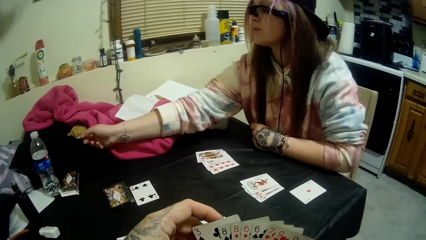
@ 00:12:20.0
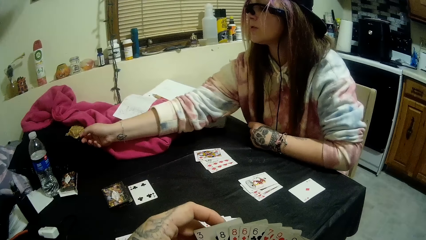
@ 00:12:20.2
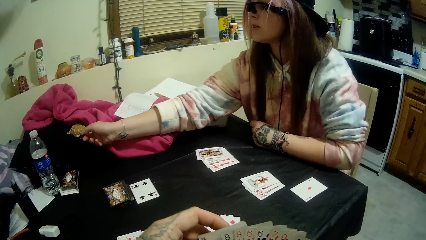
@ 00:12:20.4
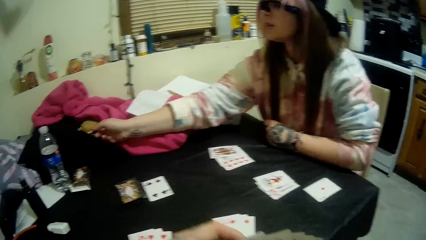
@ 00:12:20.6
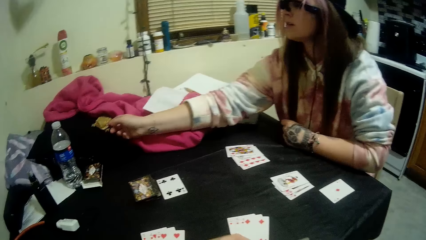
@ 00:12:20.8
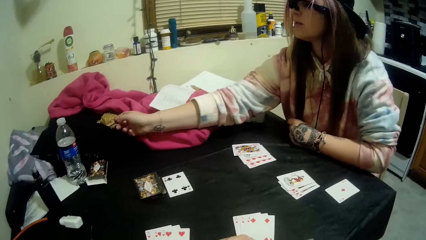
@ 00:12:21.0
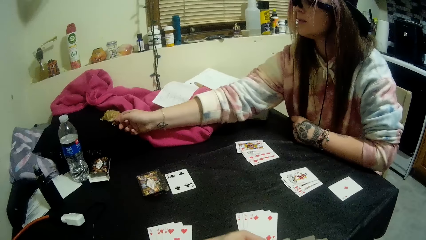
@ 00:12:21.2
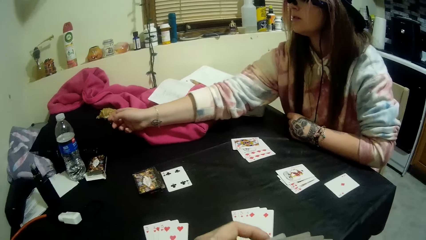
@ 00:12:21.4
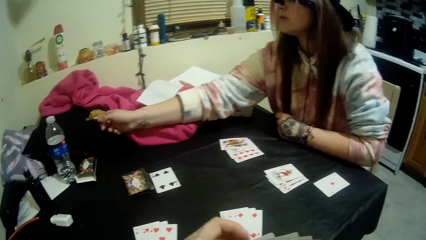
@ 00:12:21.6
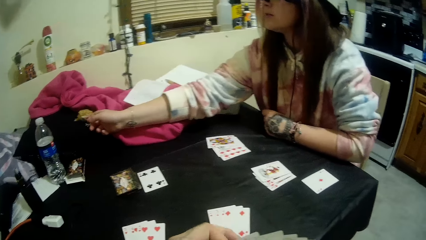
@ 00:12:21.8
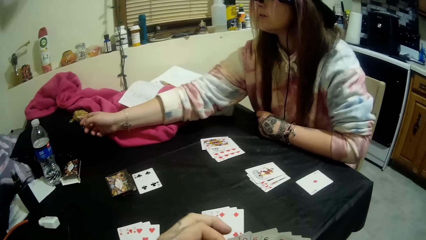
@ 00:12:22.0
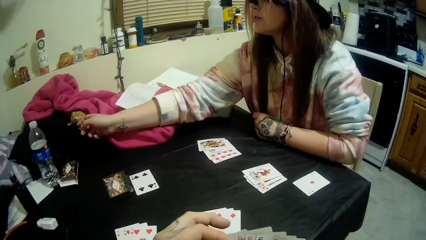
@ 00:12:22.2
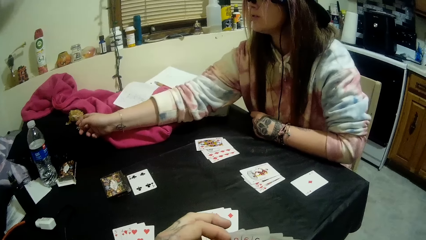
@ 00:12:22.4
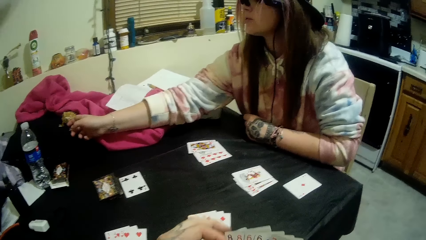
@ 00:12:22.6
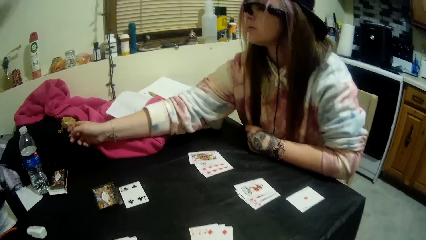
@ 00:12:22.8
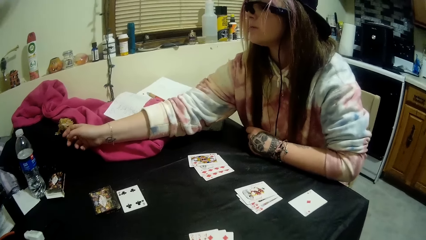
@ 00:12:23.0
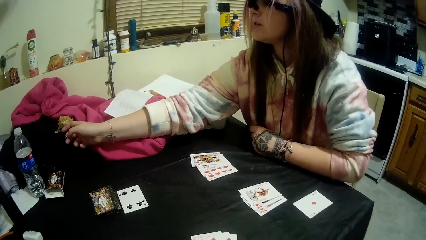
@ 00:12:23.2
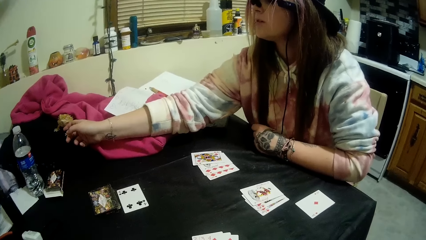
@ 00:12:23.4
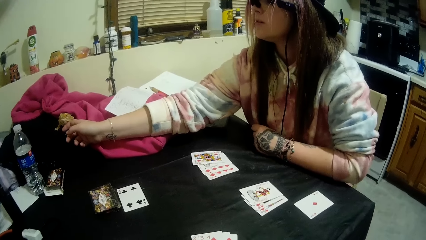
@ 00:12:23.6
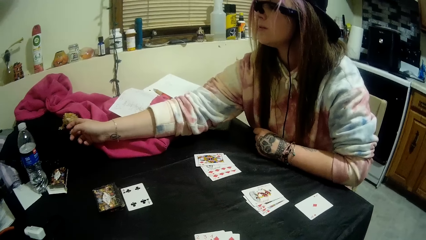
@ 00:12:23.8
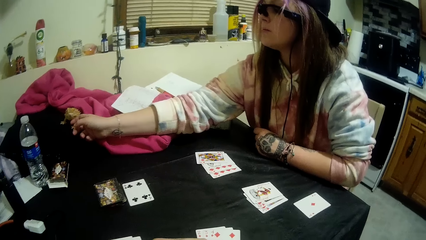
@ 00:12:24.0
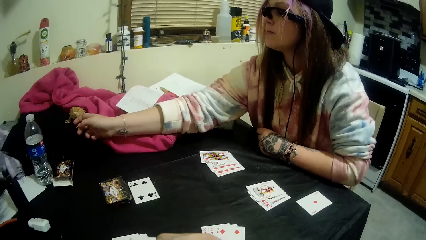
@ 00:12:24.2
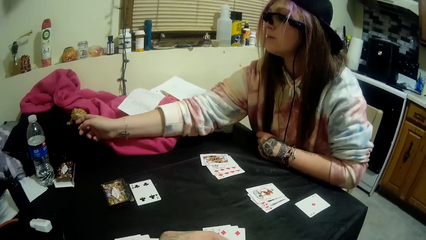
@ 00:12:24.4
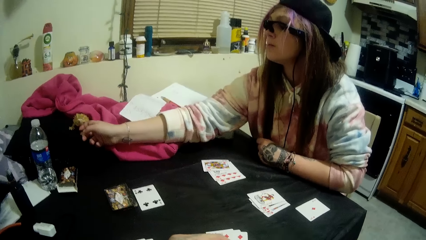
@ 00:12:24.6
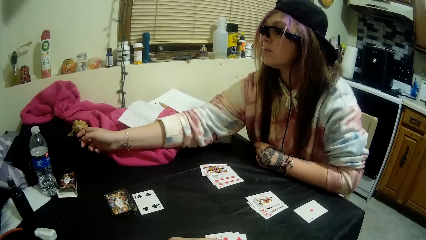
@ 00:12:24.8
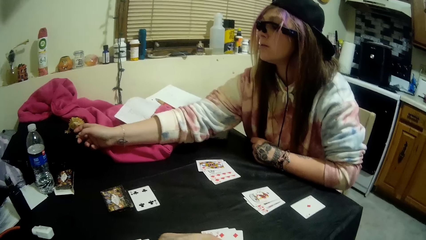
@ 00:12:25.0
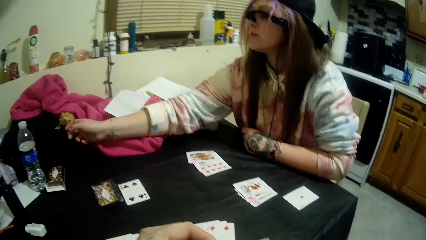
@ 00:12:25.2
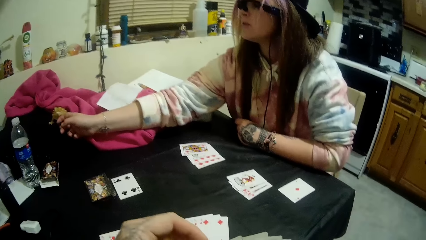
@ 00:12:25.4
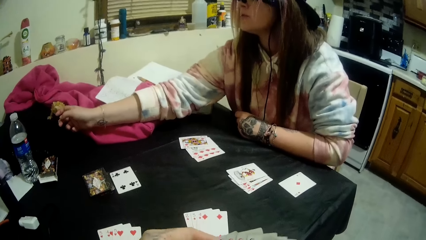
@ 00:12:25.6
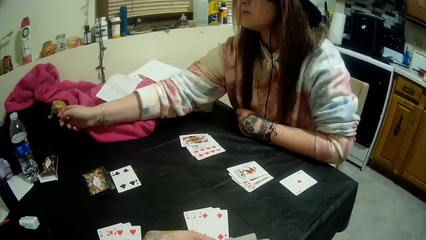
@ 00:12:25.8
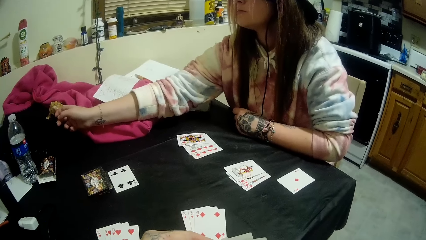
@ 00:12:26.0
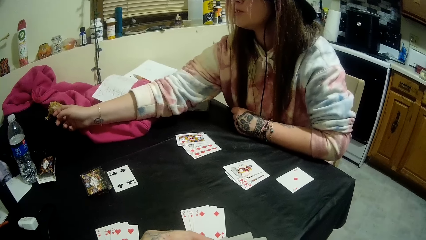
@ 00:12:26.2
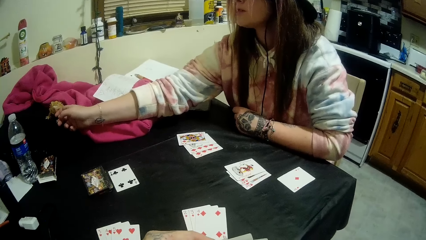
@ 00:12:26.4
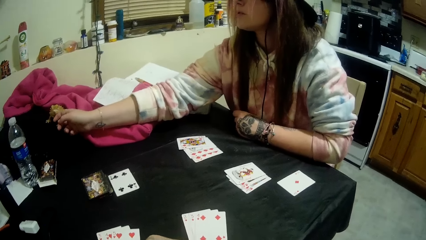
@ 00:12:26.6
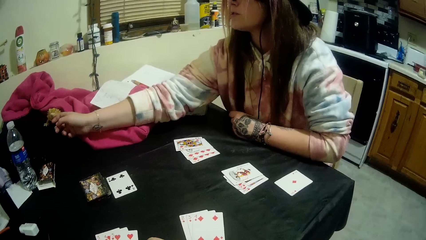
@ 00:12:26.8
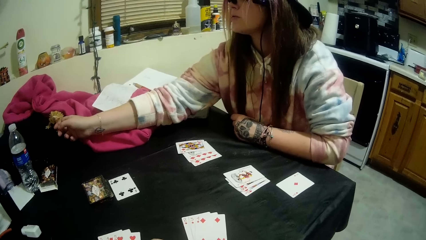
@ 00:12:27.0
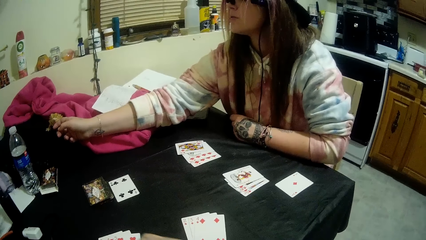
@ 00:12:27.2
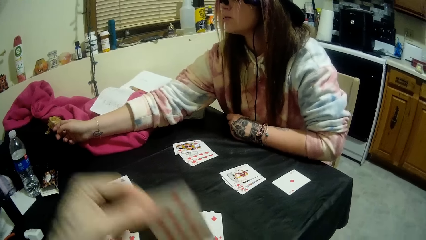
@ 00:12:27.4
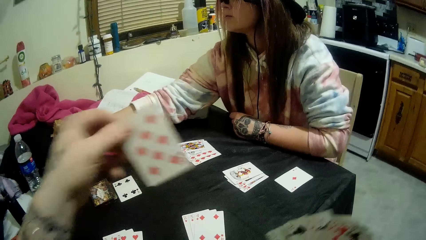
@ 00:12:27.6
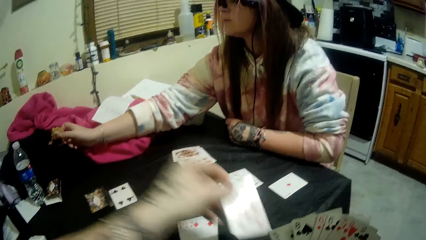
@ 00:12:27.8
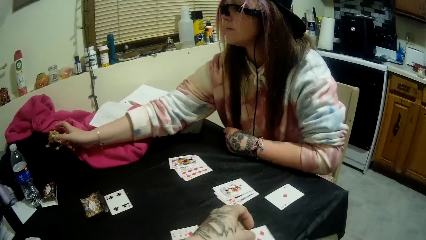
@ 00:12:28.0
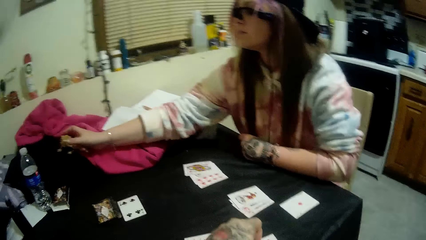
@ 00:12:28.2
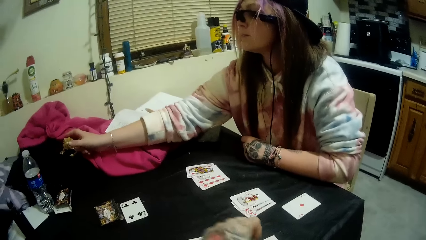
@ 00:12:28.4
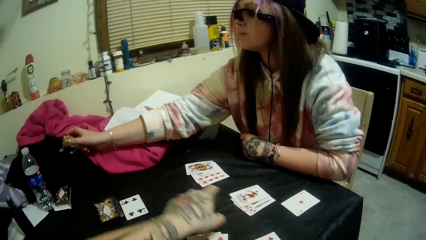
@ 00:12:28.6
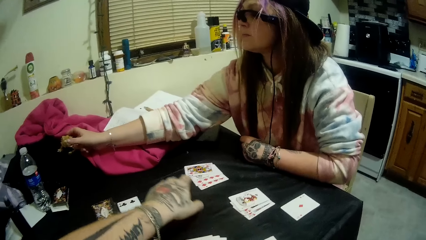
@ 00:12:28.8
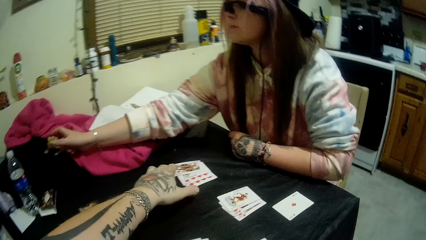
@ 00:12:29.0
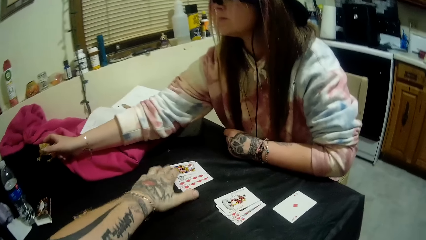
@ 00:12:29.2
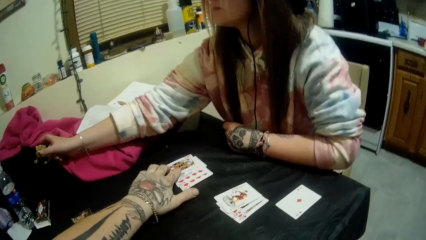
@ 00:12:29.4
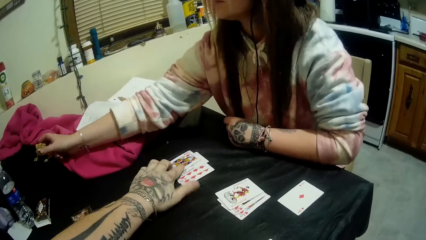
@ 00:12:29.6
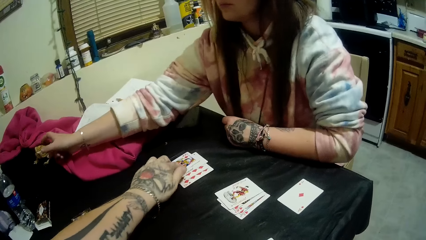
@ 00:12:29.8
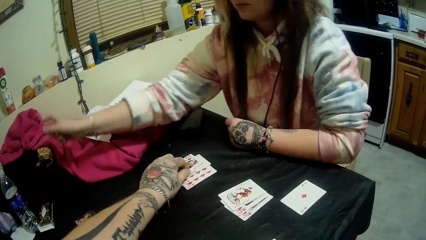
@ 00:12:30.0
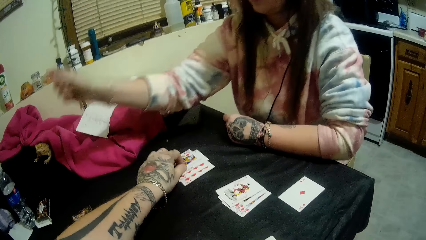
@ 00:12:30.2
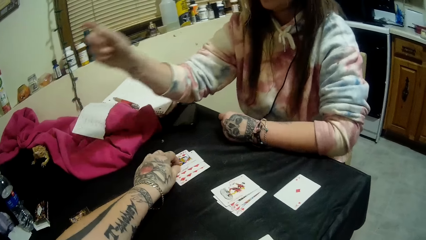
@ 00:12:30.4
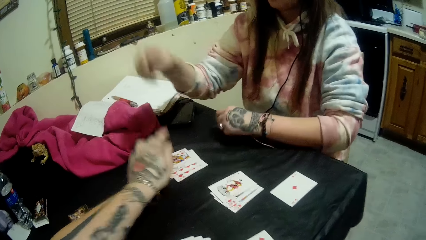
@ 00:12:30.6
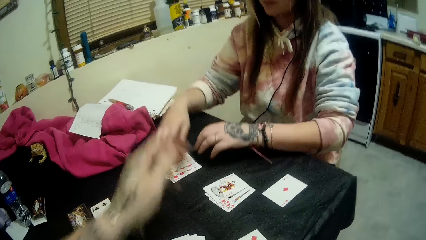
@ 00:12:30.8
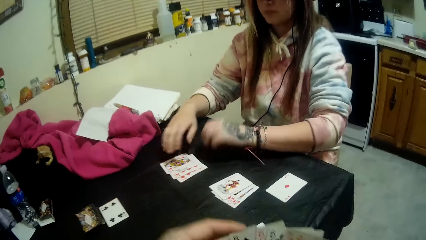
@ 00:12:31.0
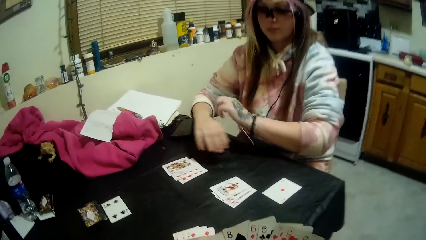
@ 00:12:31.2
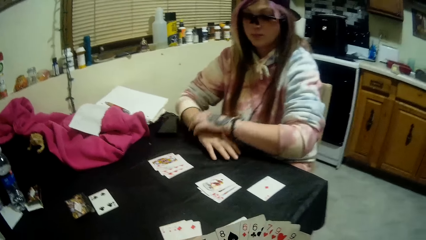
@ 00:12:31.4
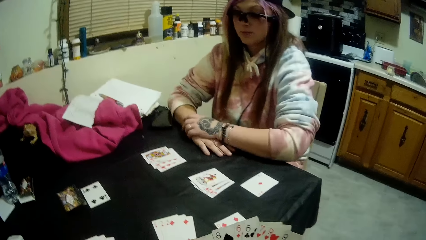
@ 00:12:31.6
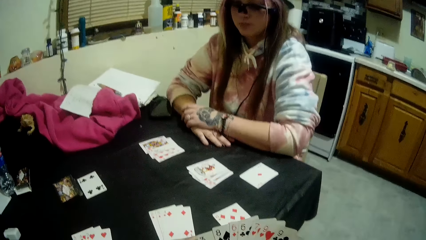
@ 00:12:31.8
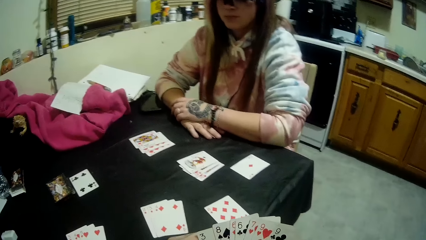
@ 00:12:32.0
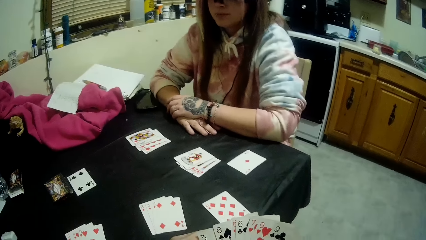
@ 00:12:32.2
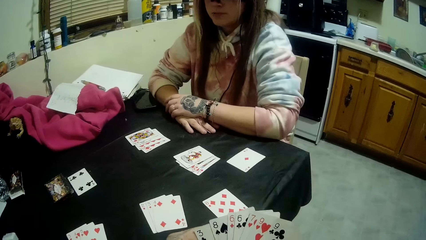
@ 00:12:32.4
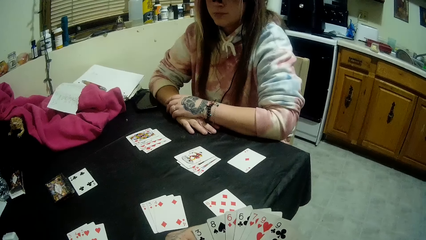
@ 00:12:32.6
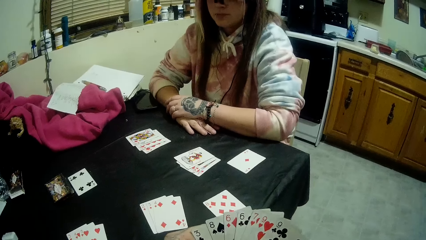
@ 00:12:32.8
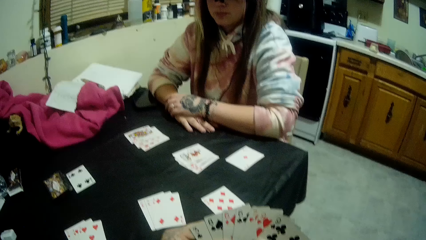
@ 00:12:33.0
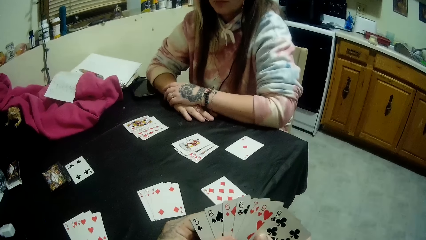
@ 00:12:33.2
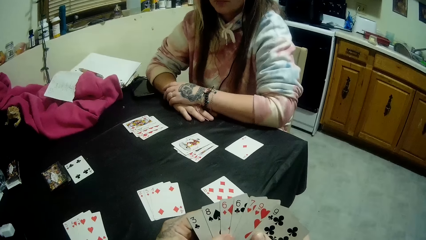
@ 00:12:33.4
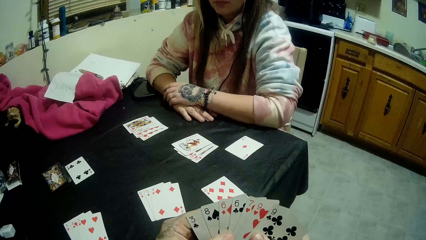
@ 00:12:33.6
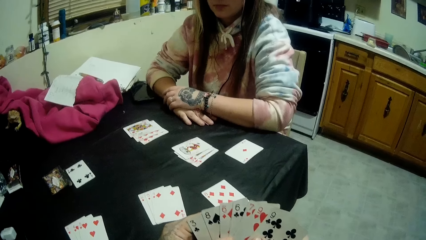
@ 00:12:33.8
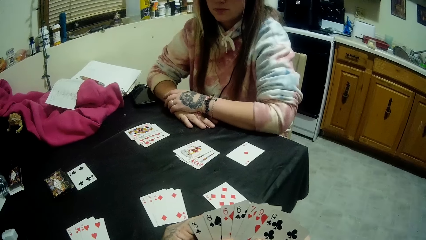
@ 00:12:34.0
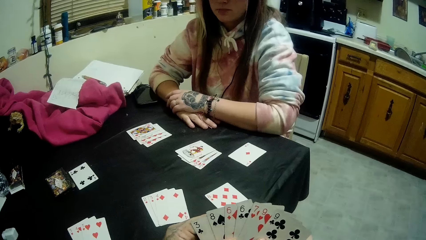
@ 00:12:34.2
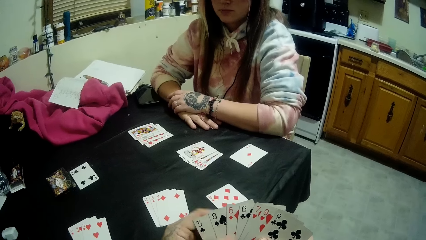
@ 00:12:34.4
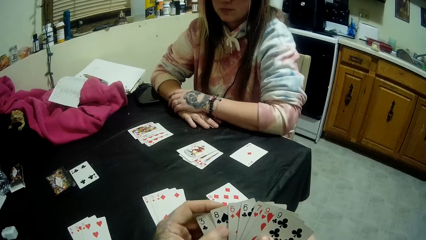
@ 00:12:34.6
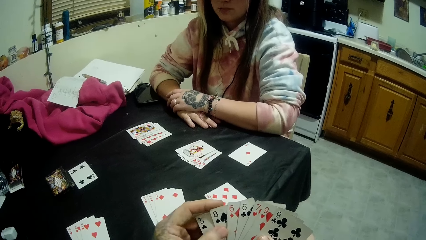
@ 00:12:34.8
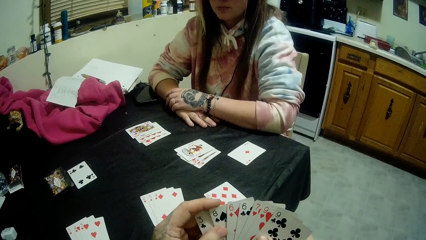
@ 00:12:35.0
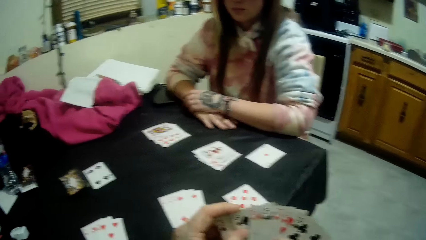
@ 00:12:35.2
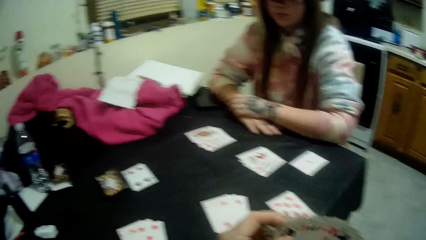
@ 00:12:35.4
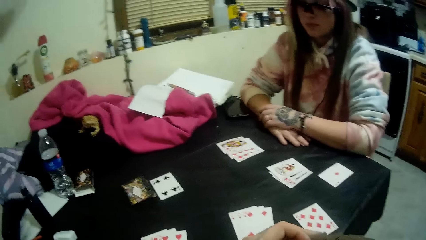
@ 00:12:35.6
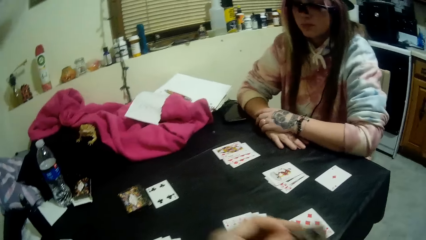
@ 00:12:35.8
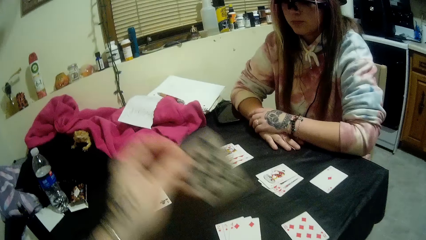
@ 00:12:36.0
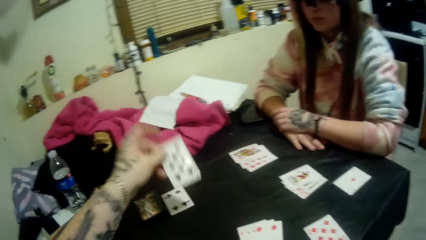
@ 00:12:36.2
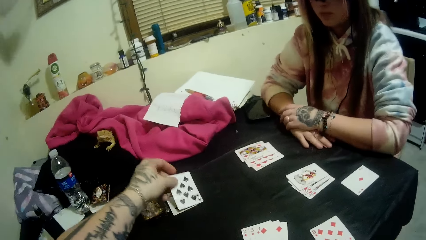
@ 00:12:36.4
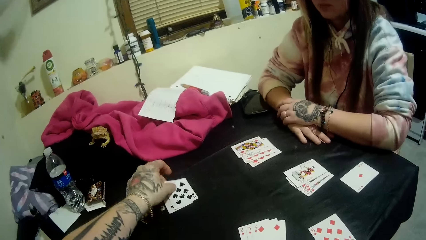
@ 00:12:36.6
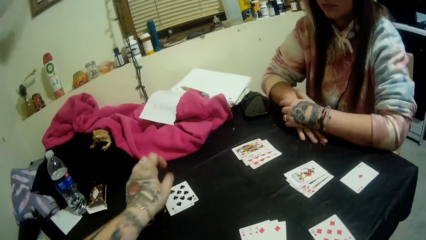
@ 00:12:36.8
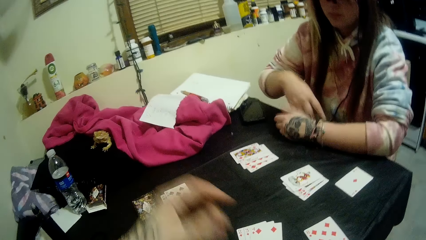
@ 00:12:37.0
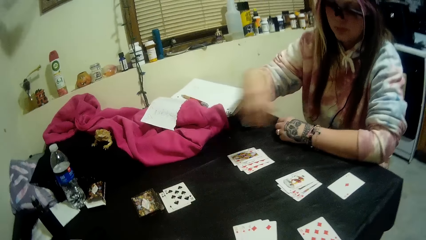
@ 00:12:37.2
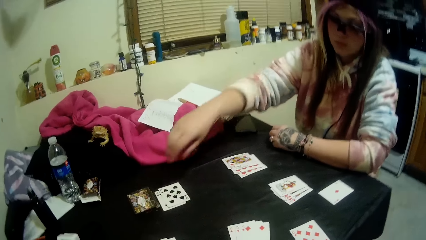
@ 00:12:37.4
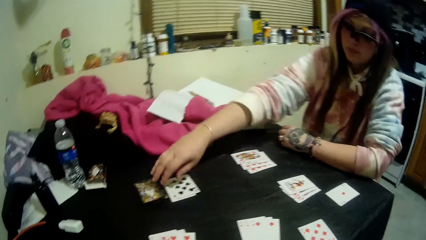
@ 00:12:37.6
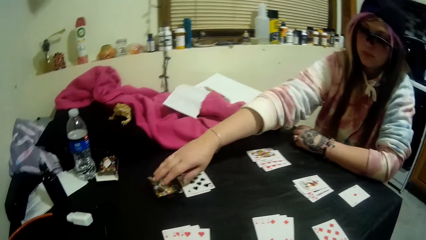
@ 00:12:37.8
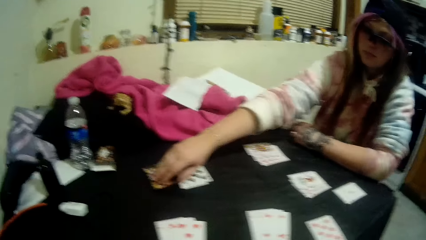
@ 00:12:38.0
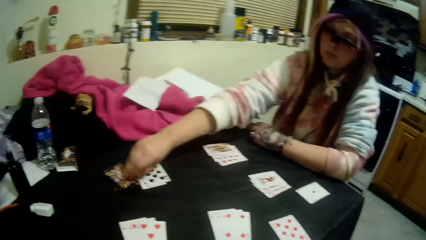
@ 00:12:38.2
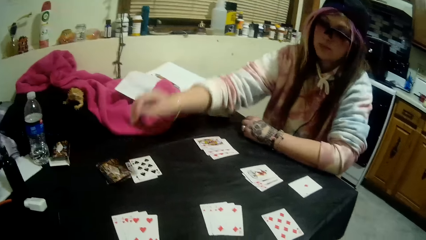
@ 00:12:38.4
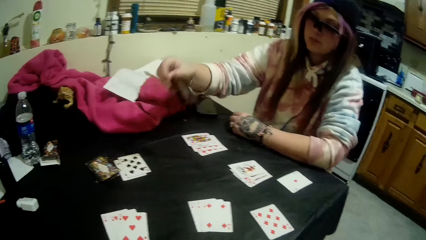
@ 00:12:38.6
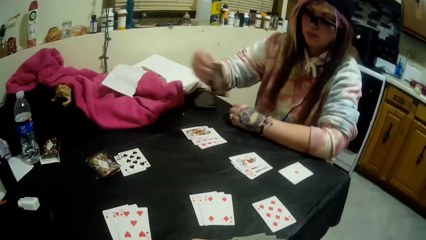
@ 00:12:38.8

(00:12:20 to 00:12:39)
The camera wearer places the card on his deck. A woman pets the bearded dragon. The camera wearer stares at his cards. He stares at the table. He pulls a card from his deck and drops a card in his hands on the table. He touches the woman's cards on the table. He holds his cards with both his hands and stares at his cards. He pulls a card from his deck and drops a card in his hands on the cards beside the stack of cards. He holds his cards with both his hands. The woman picks up a card from the stack of cards with her right hand.
